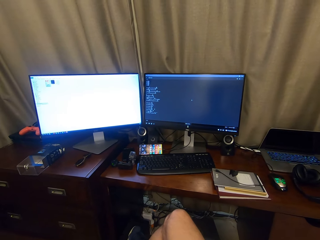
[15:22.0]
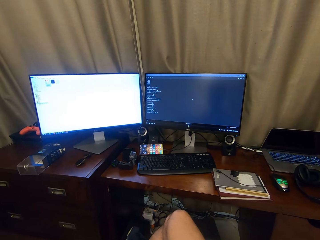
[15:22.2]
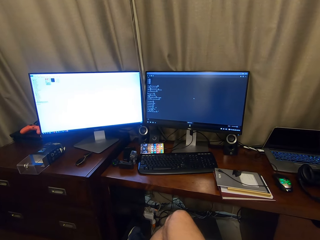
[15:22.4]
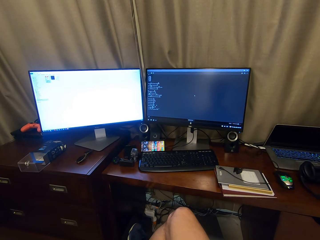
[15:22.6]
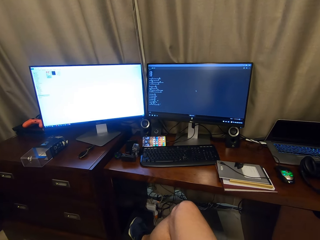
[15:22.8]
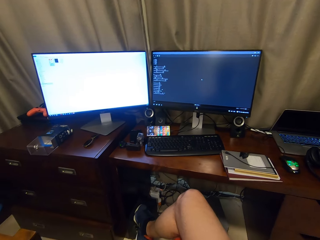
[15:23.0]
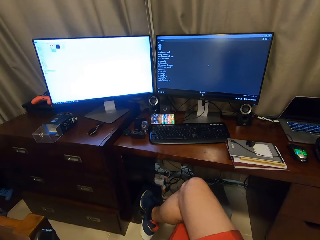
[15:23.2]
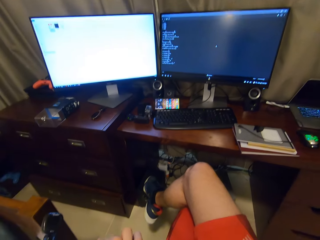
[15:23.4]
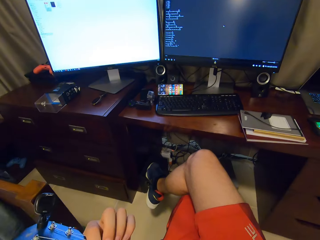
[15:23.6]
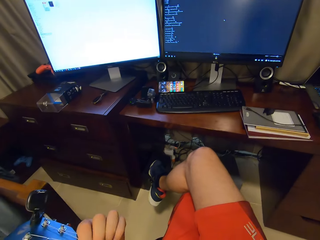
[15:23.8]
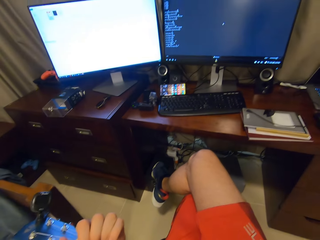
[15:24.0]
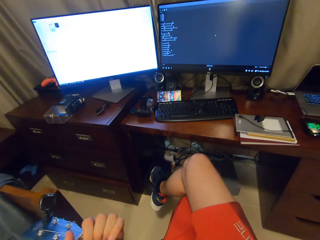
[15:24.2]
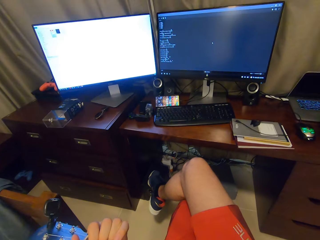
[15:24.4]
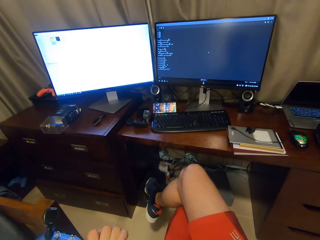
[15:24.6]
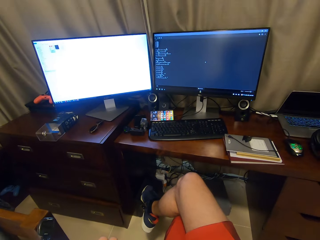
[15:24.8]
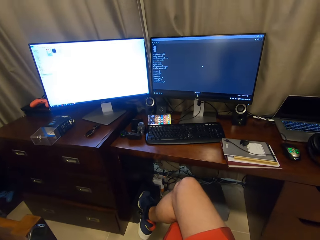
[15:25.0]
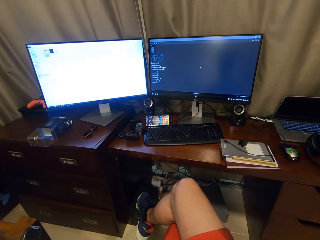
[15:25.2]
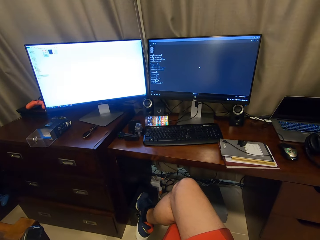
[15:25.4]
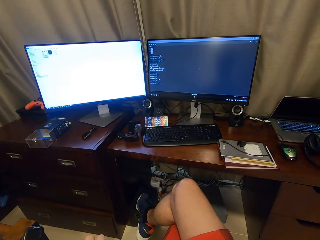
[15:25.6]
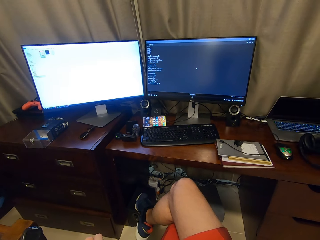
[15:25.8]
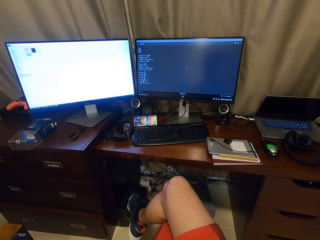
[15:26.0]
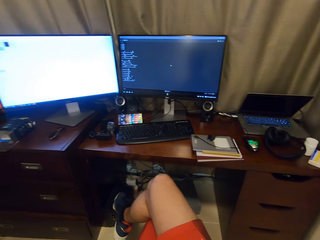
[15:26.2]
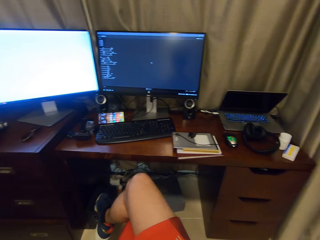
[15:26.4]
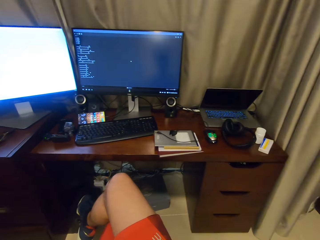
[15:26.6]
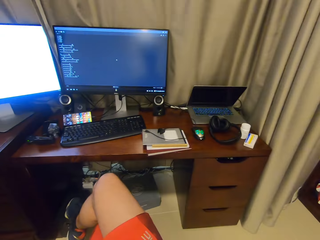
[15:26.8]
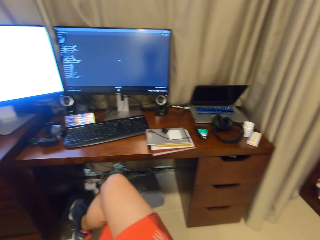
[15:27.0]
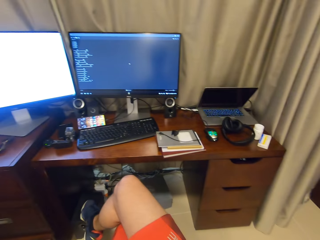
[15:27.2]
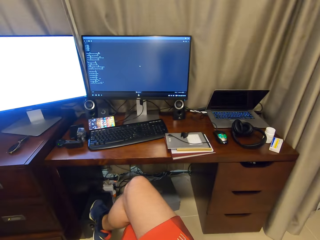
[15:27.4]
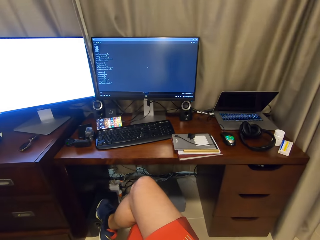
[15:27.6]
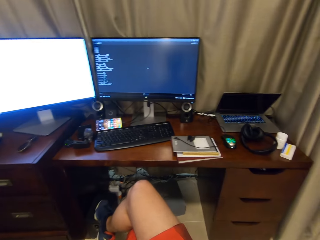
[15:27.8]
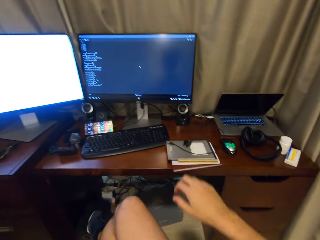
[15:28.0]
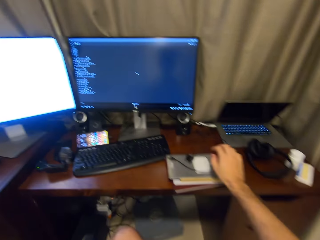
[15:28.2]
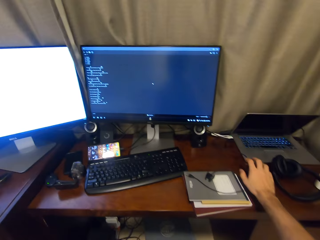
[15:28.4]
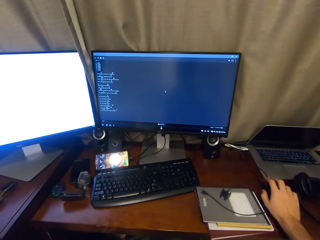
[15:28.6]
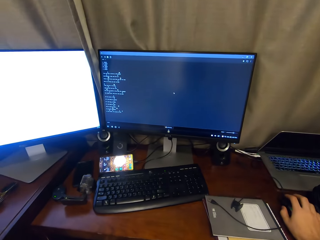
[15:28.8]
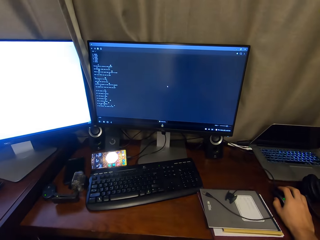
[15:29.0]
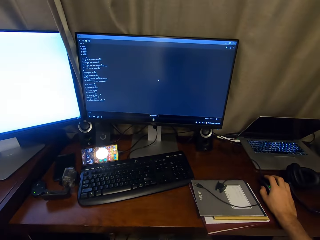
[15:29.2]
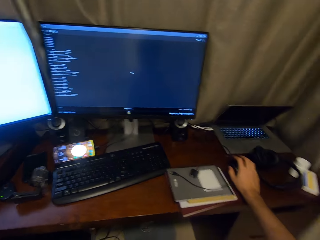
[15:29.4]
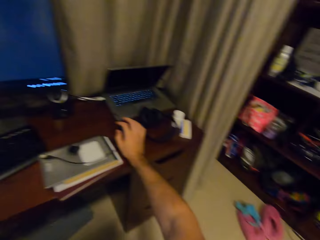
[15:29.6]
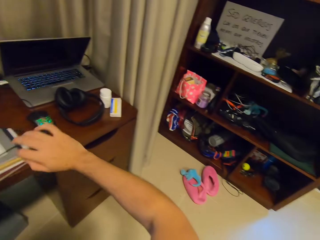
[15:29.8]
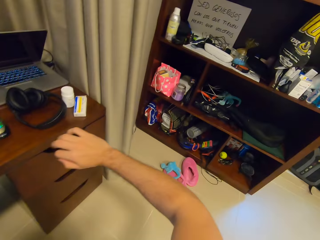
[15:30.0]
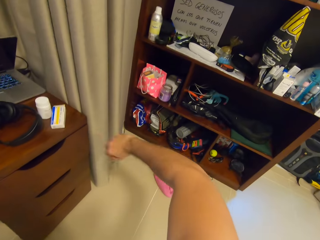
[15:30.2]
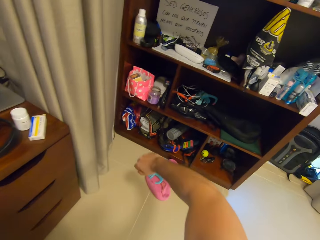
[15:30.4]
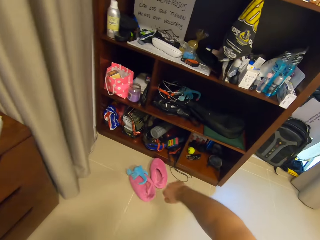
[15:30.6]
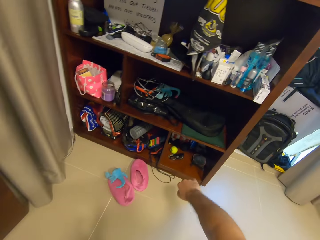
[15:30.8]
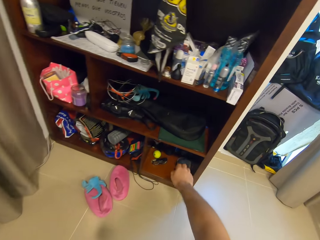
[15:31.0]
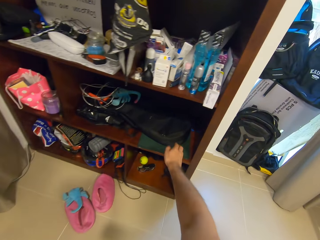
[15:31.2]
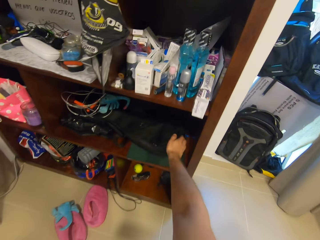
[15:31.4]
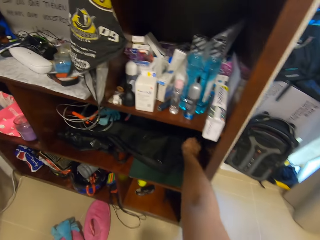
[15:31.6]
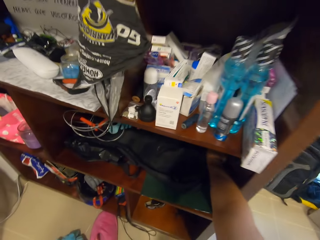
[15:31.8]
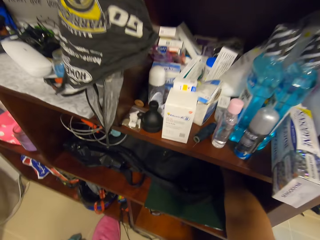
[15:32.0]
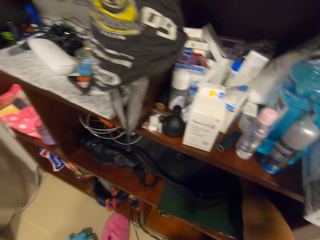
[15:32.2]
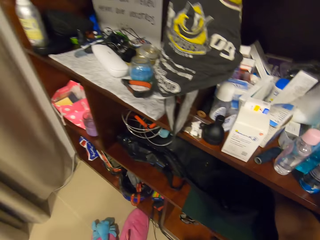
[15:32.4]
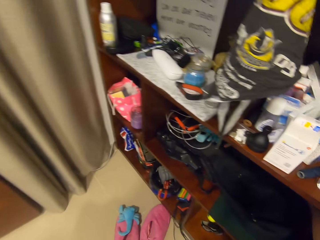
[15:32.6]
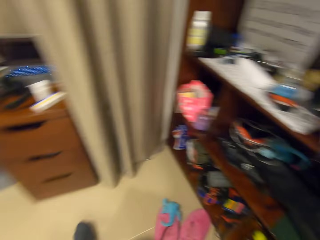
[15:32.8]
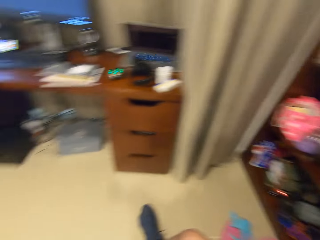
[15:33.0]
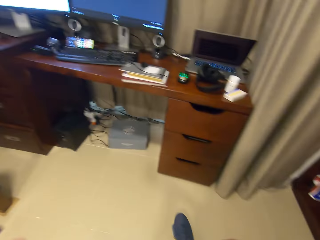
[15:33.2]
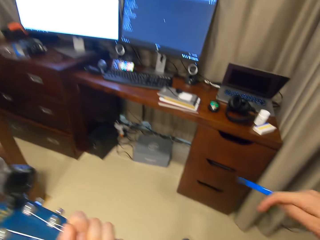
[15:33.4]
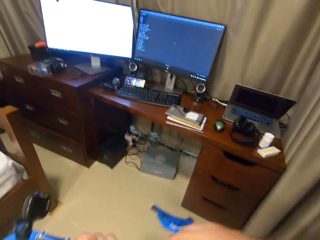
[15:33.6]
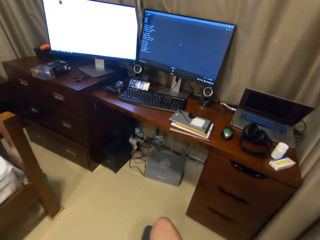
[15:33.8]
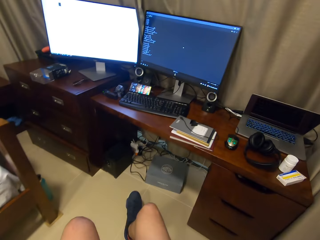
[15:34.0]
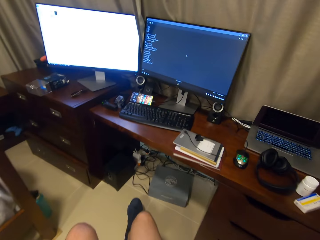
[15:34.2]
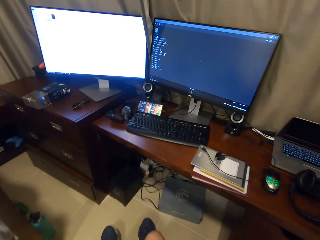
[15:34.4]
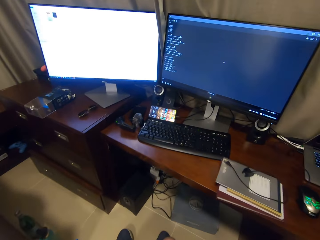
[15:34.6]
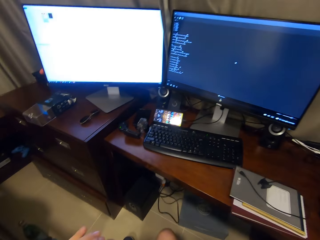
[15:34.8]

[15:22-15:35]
The camera wearer plays the guitar. They click the mouse. They hold the mouse. They pick a string holder in a drawer.

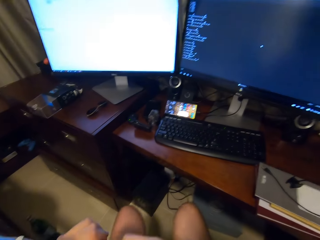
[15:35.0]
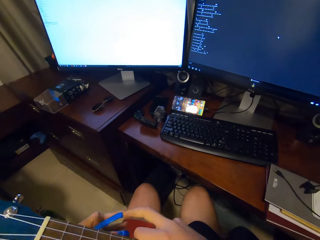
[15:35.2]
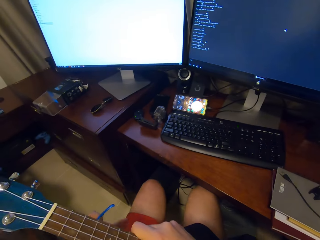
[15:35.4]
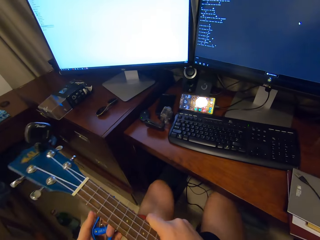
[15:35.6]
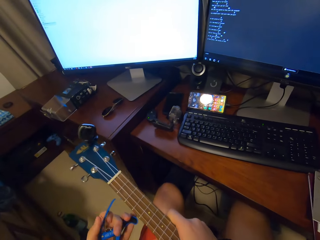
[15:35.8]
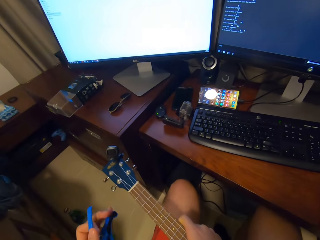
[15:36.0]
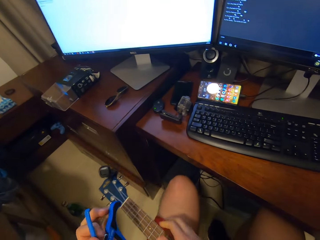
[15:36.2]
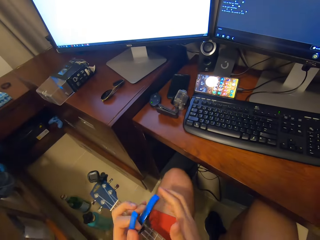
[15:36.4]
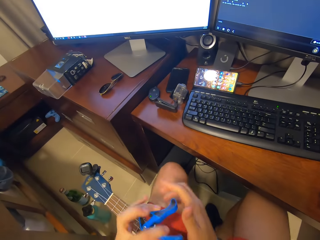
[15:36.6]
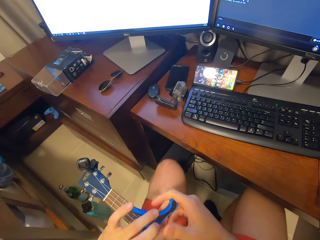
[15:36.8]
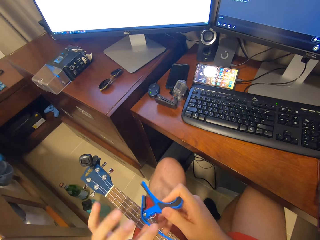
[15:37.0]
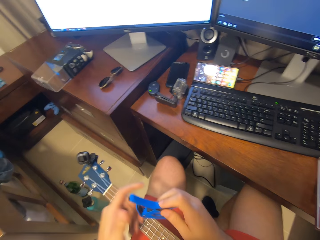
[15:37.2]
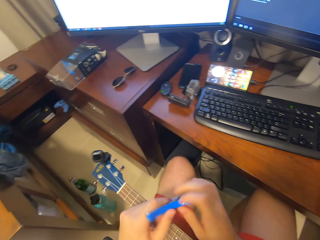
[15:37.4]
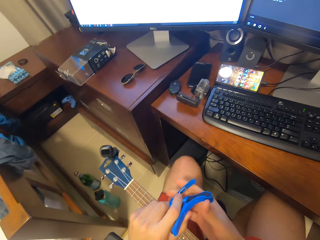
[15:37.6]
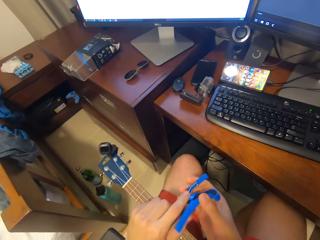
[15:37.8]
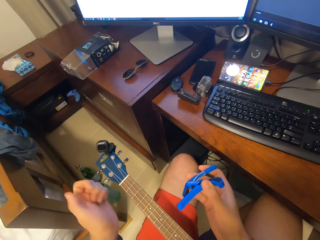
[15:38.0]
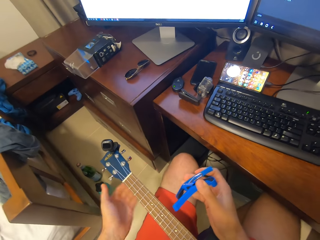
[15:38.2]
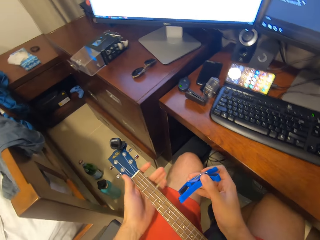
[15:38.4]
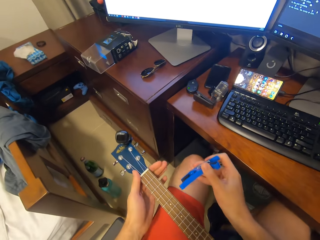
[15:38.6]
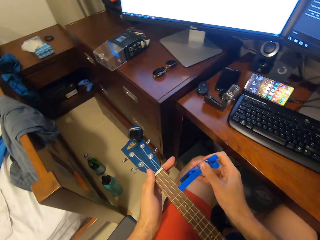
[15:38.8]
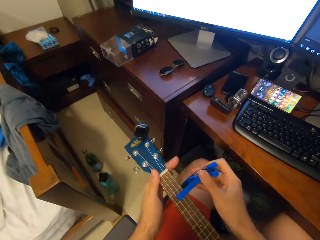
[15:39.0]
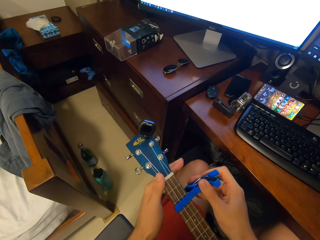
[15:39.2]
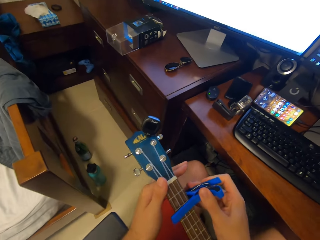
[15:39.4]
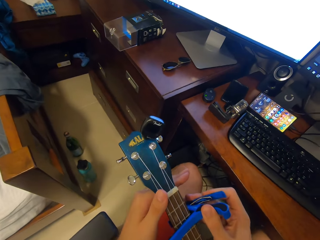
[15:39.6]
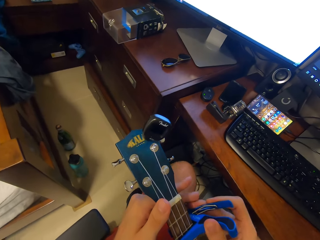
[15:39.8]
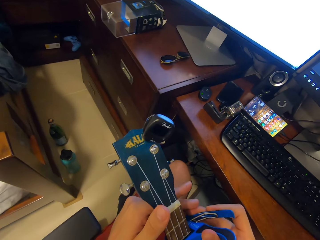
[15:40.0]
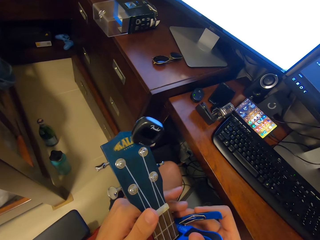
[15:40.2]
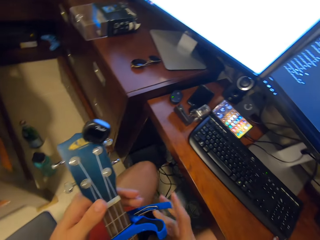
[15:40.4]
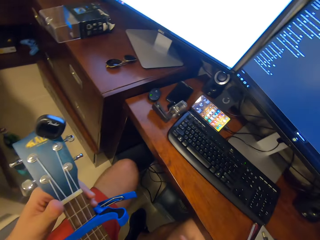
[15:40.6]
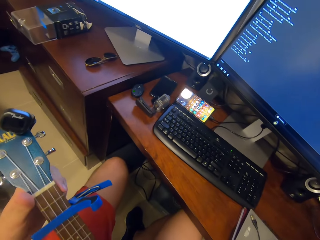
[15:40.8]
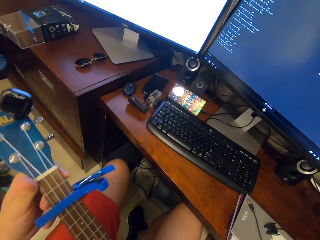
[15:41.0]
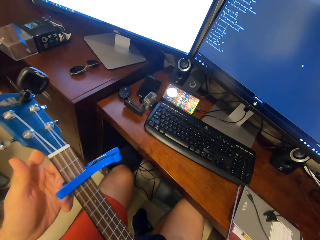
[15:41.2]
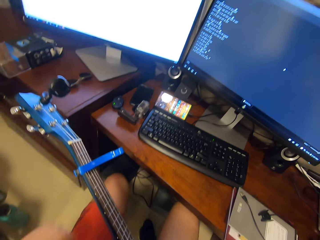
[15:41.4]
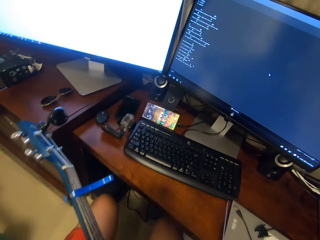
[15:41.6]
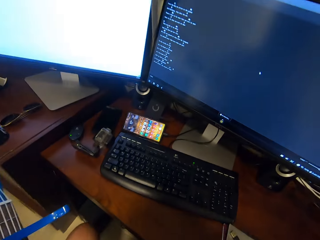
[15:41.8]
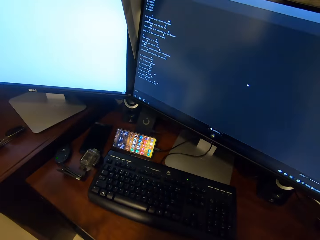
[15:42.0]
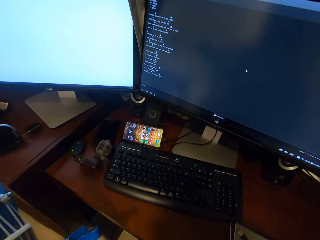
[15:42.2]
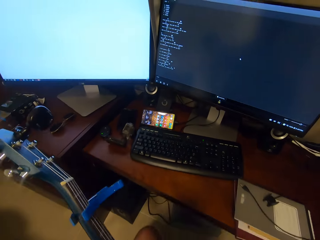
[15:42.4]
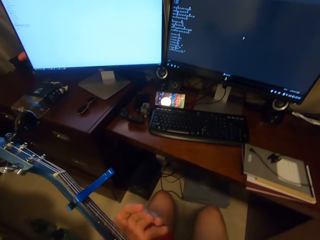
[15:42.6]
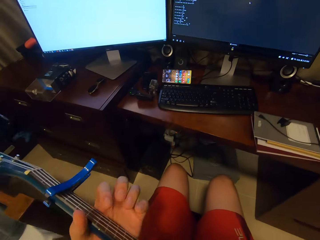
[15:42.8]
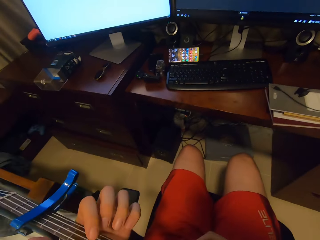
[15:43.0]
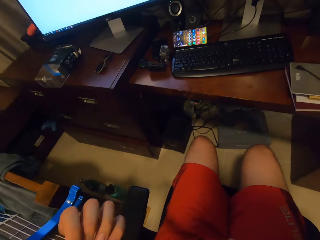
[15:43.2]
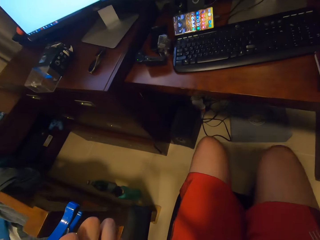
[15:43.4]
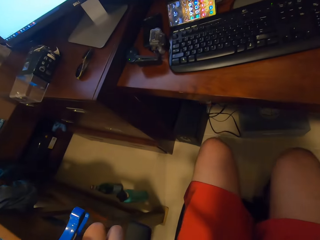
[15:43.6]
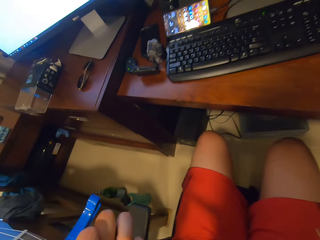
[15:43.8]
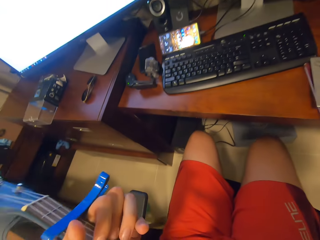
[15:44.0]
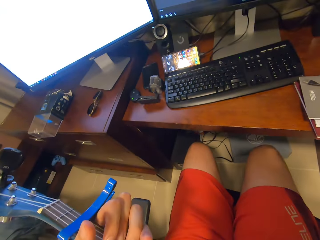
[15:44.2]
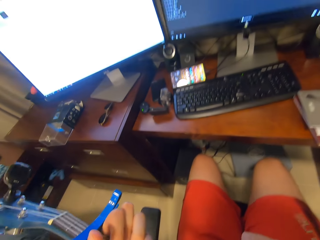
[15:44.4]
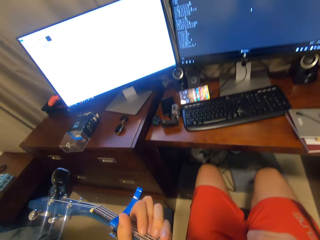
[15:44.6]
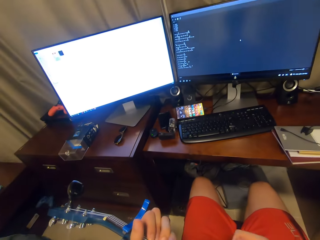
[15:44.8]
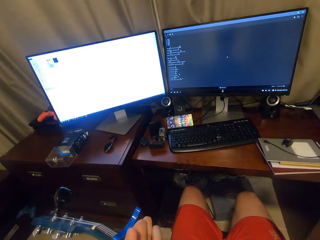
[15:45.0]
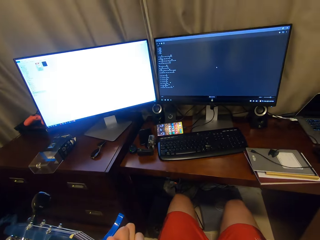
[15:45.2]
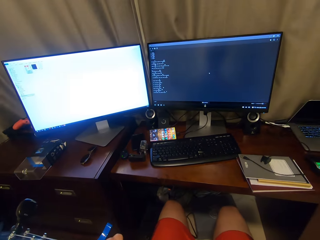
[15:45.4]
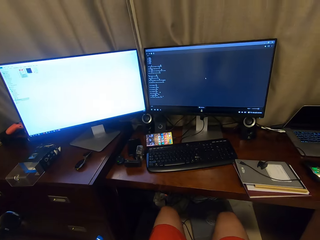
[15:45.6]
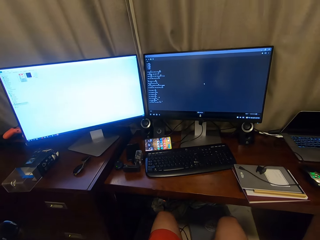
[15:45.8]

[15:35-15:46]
The camera wearer puts a guitar on the thighs. They turn a string holder. They attach the string holder on the guitar strings. They play the guitar.
